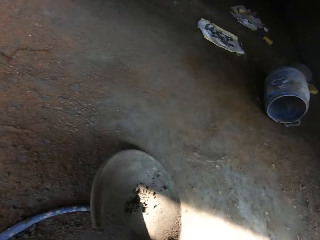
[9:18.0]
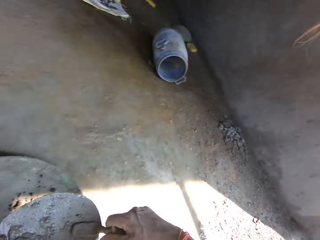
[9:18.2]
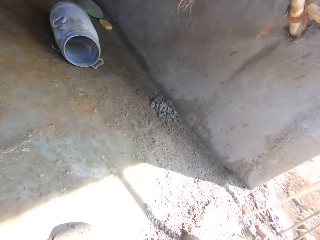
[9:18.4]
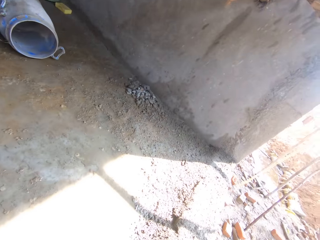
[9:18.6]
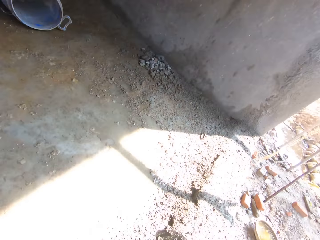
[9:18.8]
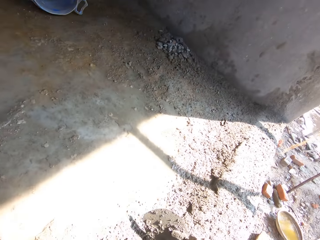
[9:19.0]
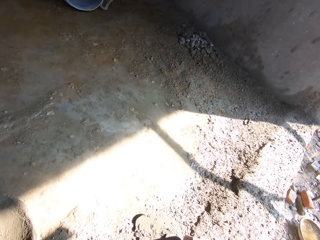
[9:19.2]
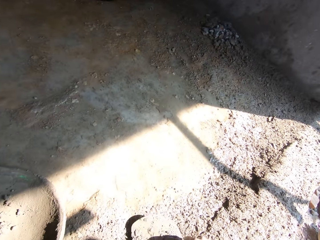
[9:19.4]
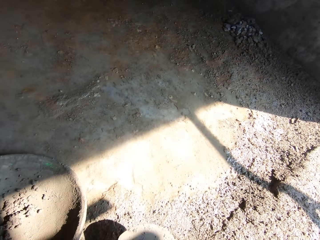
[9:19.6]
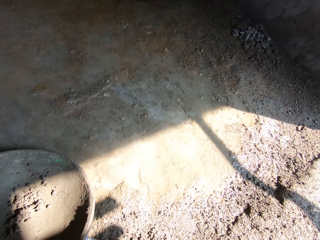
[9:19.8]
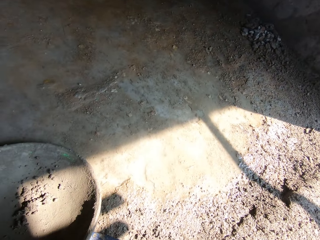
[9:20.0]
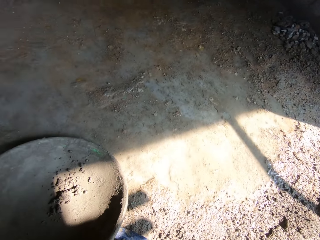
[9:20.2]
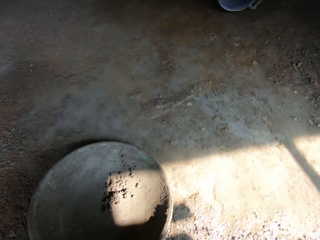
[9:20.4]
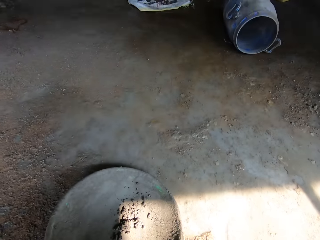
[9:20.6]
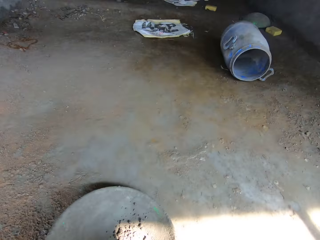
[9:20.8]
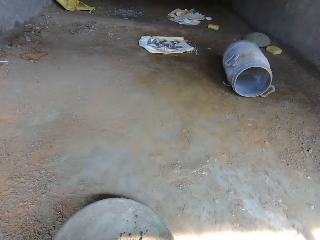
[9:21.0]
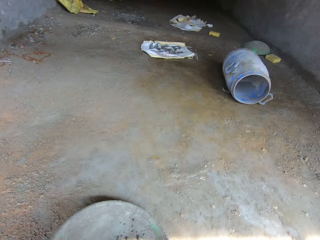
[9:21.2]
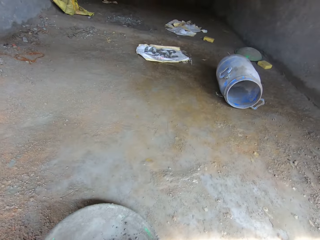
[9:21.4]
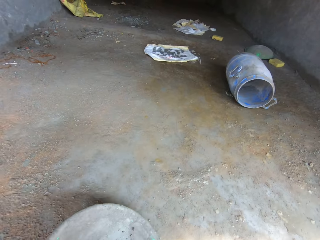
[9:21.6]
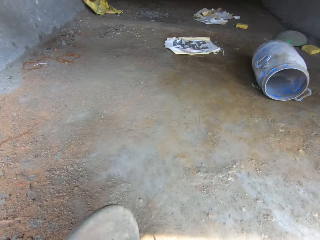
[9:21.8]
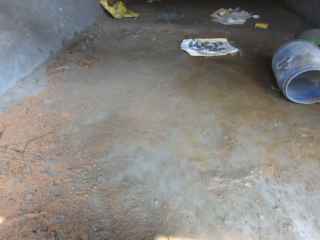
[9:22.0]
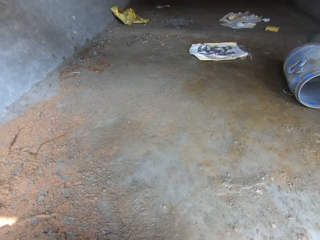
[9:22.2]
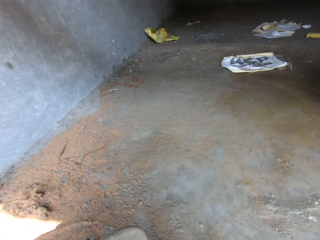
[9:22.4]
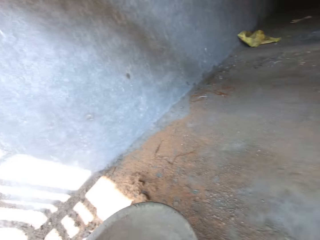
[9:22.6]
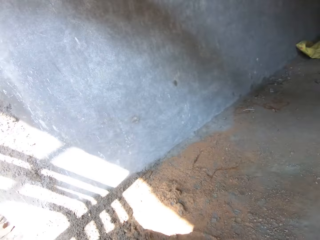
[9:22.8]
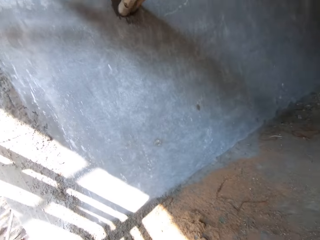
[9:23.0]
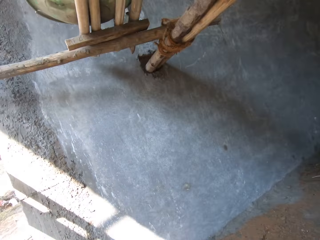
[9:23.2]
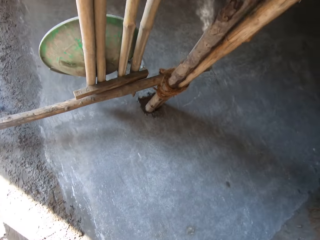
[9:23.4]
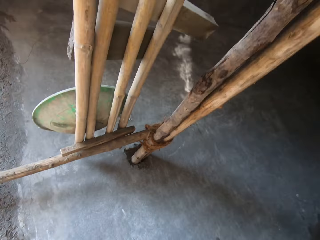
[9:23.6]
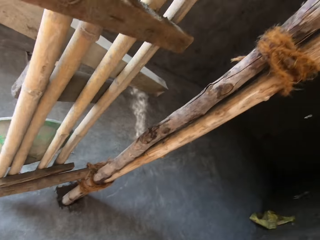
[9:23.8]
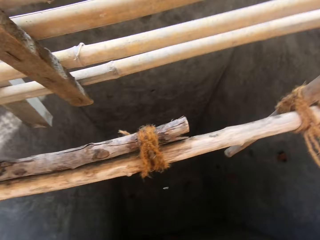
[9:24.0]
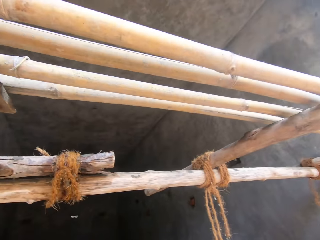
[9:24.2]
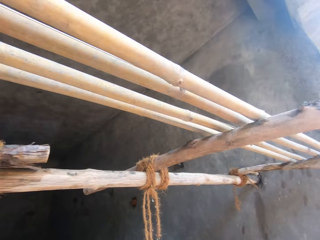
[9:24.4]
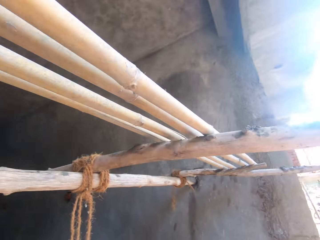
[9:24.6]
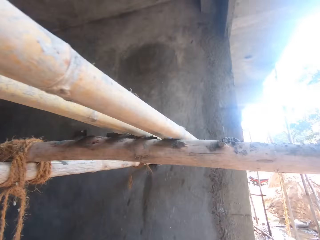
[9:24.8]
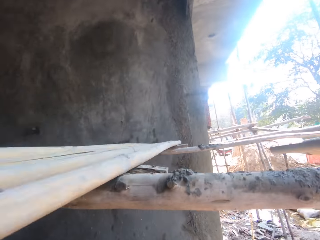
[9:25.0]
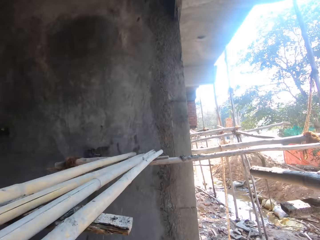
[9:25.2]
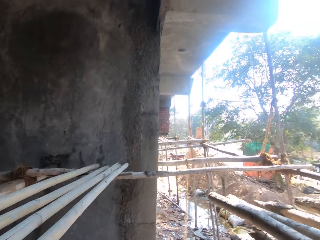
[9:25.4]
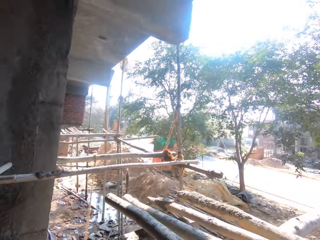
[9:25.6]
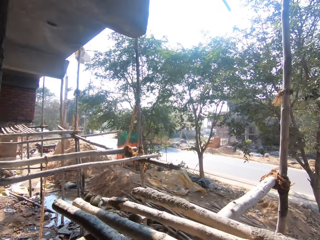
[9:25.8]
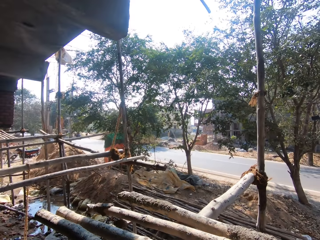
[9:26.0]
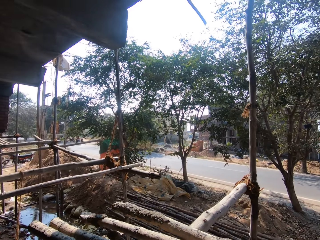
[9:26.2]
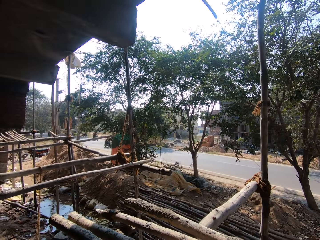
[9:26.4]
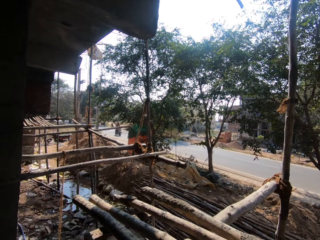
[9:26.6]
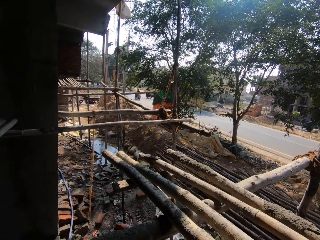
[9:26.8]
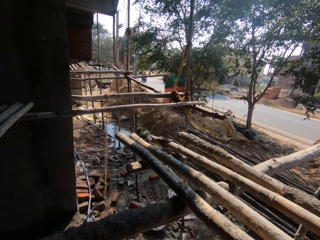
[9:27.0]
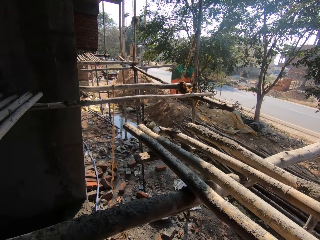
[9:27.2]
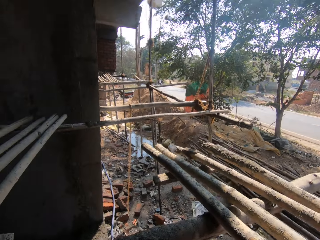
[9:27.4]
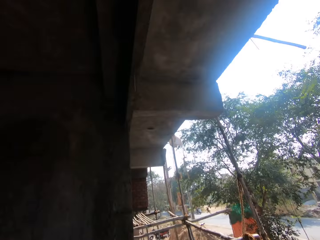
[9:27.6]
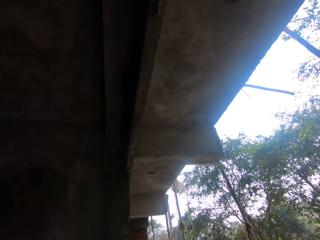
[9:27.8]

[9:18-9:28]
The camera wearer picks up a pan from the ground with his left hand. He hits the pan on the ground with his left hand.

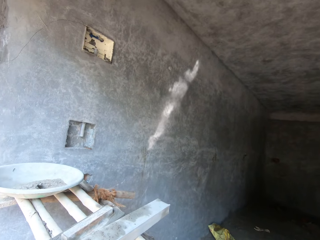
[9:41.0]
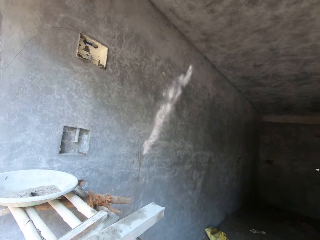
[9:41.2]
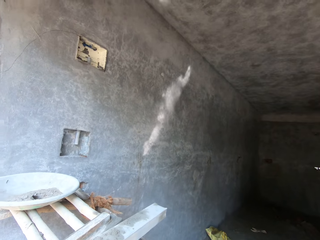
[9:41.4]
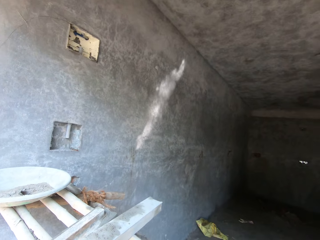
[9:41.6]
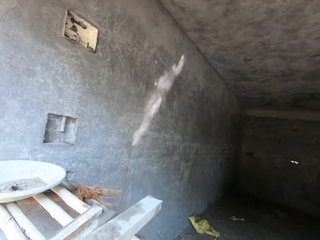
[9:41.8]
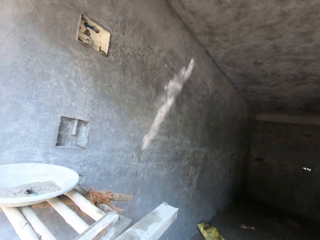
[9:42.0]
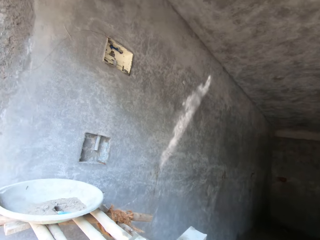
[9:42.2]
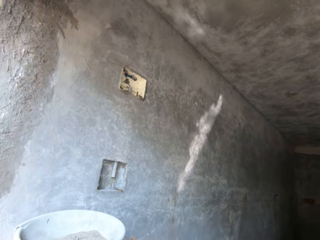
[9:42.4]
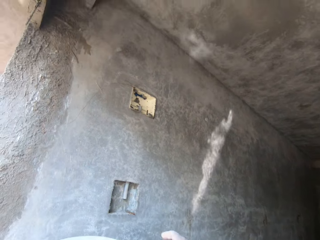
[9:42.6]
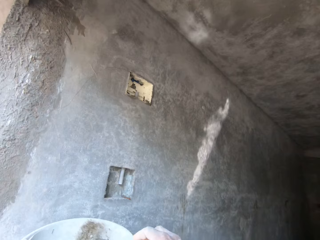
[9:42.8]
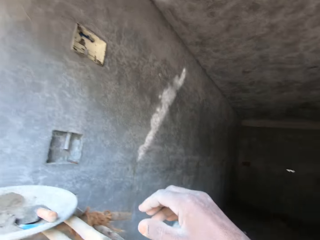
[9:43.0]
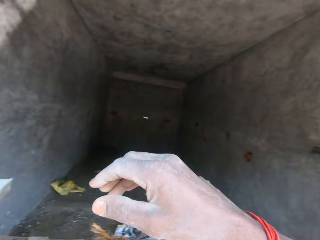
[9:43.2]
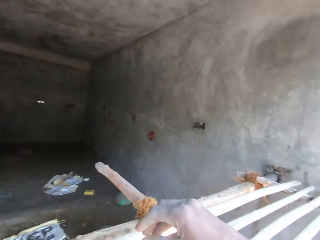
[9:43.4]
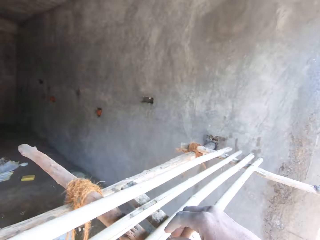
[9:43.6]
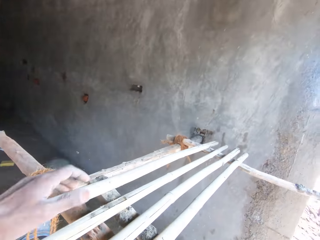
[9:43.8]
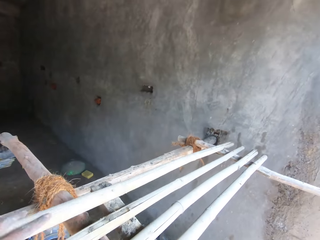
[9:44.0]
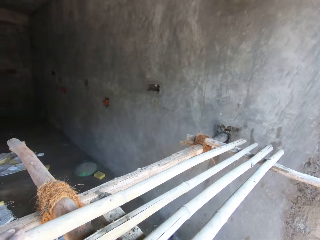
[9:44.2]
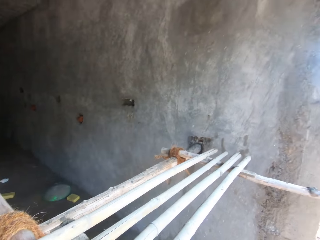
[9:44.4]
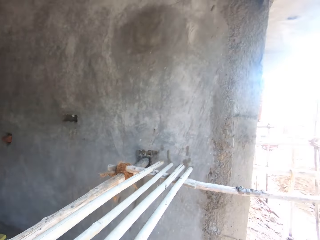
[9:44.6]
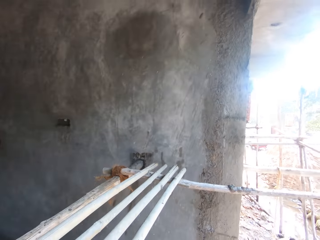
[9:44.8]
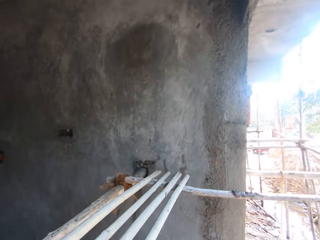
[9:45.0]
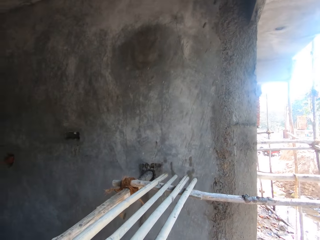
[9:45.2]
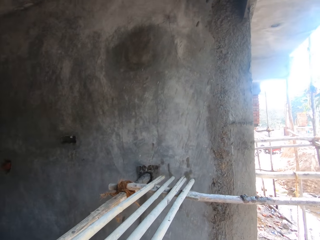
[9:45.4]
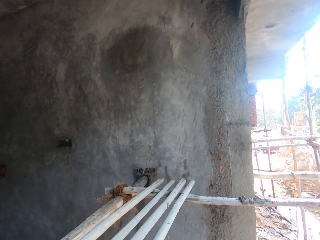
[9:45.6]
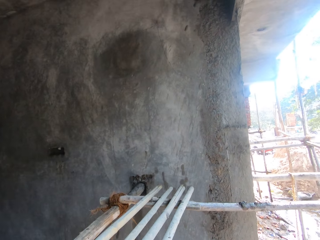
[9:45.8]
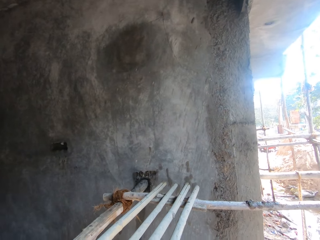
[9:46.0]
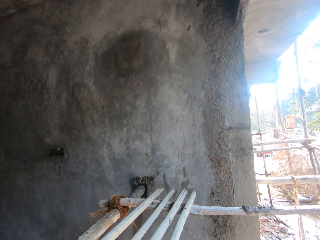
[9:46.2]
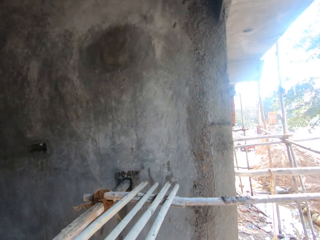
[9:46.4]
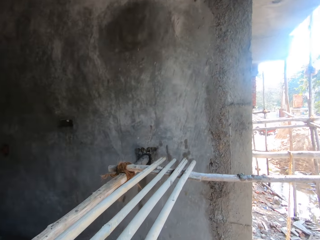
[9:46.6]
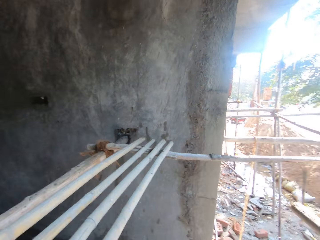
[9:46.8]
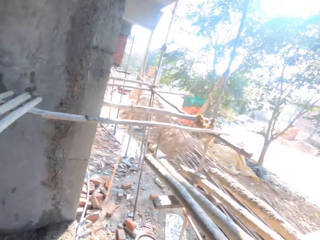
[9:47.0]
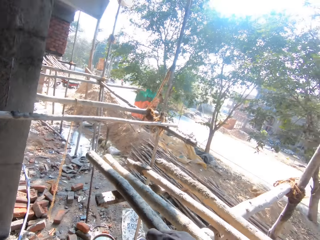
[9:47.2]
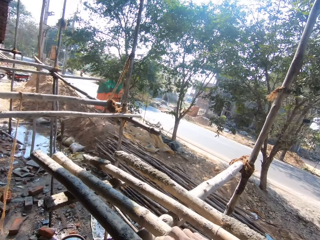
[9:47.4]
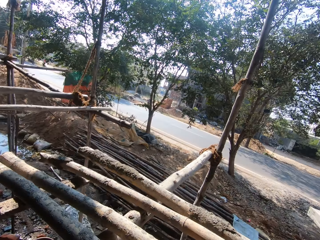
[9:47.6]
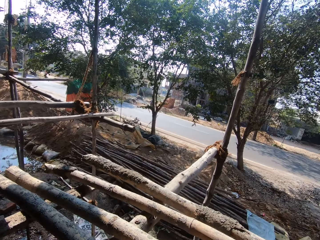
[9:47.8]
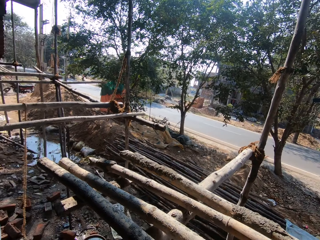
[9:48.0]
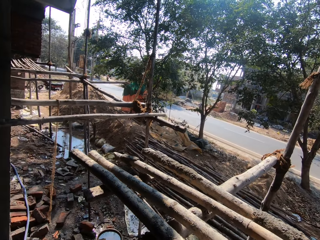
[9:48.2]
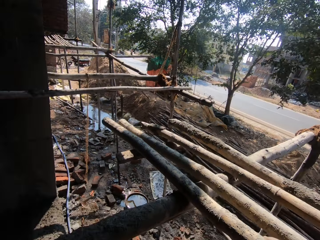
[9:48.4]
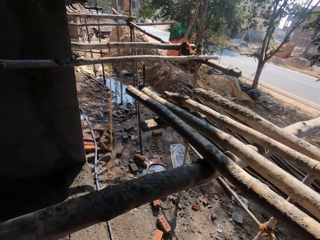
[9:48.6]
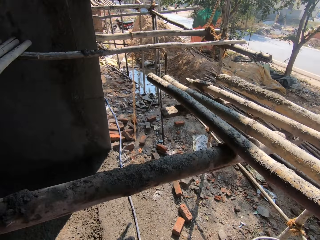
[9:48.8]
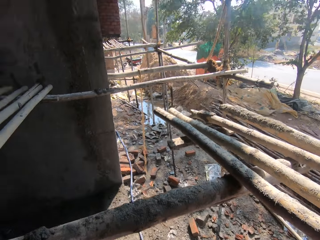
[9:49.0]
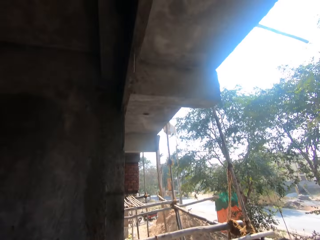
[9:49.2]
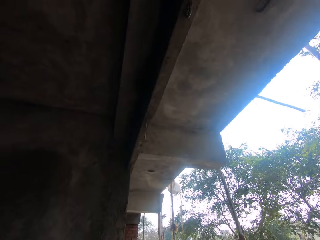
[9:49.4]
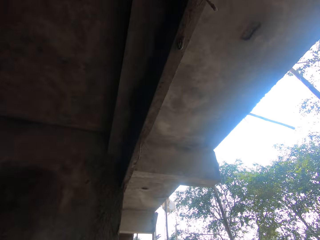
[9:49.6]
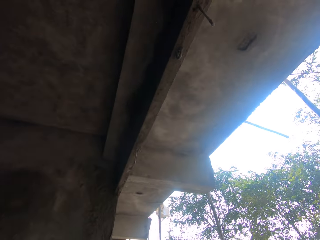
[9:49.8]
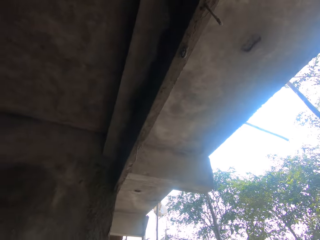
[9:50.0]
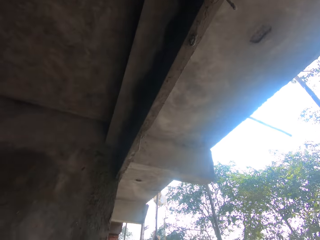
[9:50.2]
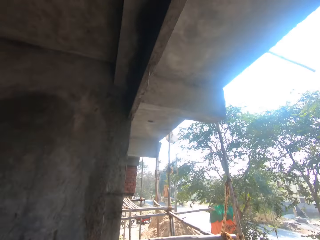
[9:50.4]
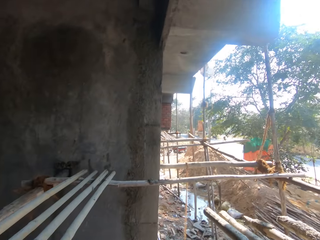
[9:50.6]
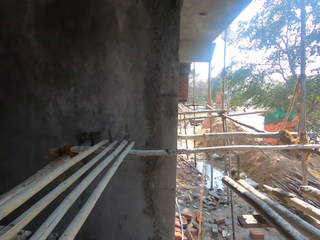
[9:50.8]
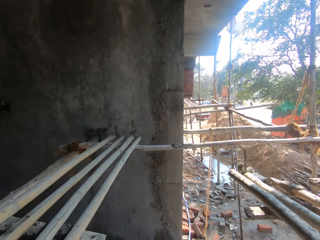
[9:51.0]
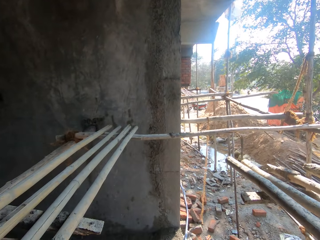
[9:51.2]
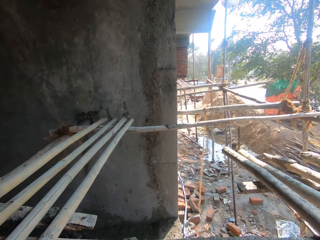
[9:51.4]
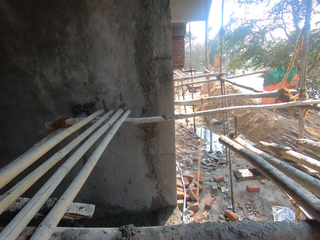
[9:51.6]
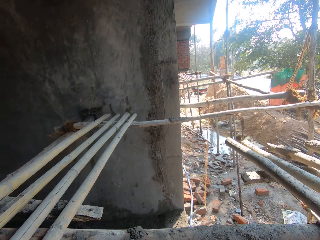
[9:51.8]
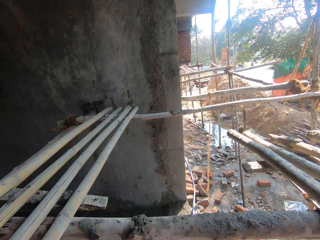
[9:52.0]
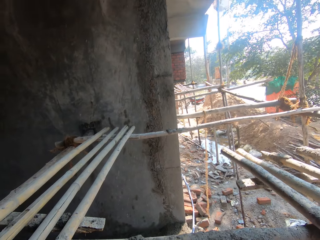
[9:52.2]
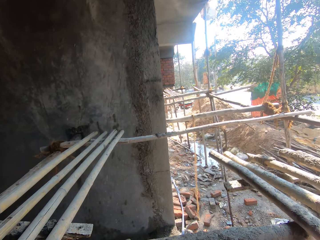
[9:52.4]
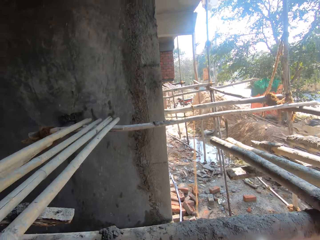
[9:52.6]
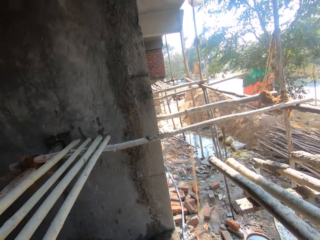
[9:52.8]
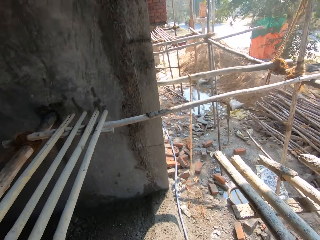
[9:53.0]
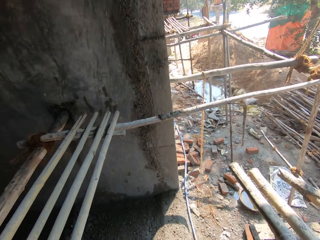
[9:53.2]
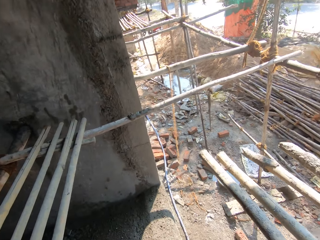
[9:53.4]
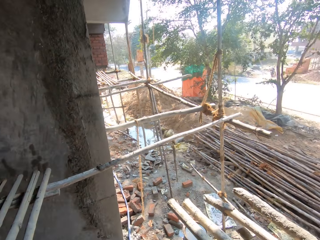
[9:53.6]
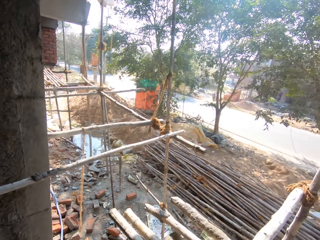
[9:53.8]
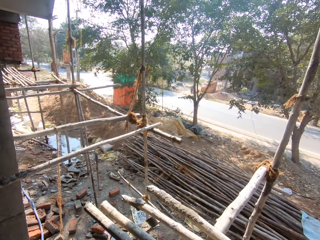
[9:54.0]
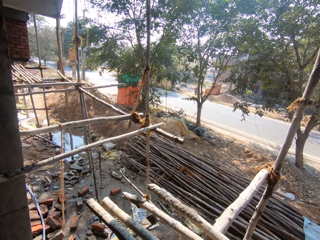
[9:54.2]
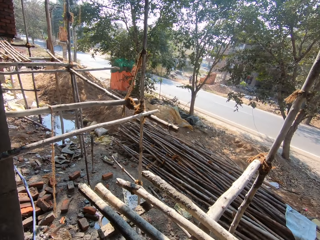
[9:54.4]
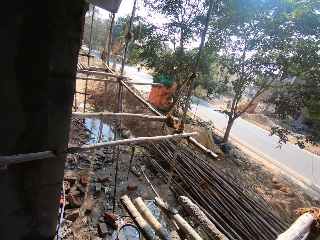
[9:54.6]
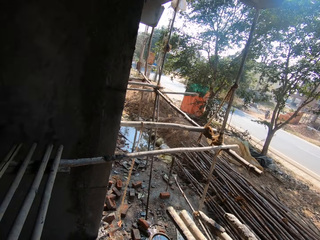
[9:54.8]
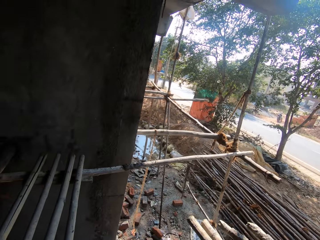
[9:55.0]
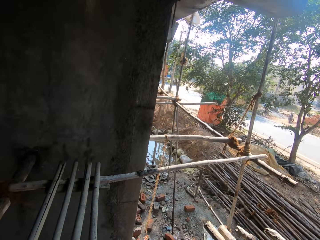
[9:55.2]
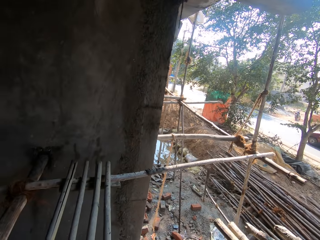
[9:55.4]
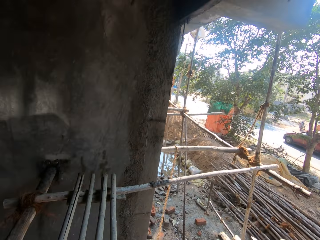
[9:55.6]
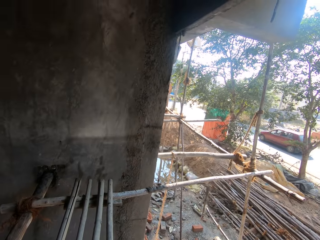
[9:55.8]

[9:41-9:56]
The camera wearer drops the trowel into a pan with his right hand. He holds a bamboo stick with his left hand.
